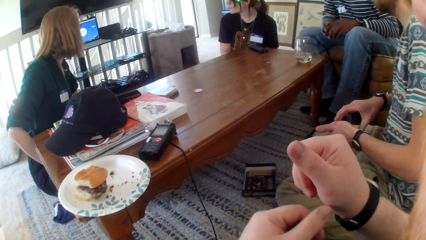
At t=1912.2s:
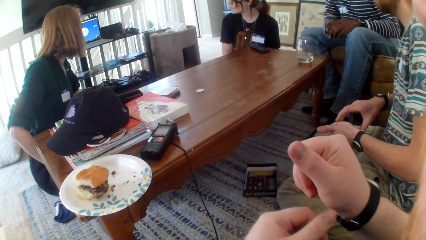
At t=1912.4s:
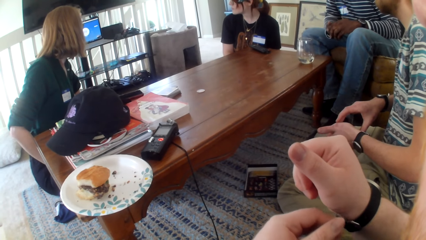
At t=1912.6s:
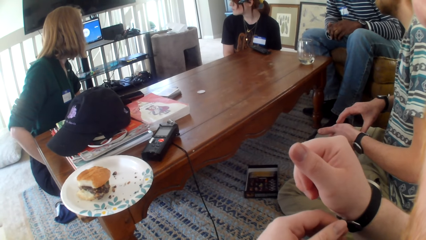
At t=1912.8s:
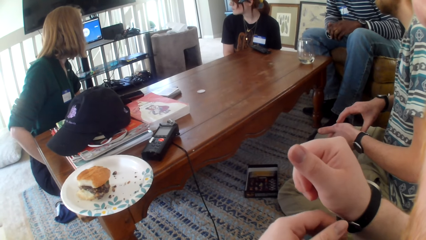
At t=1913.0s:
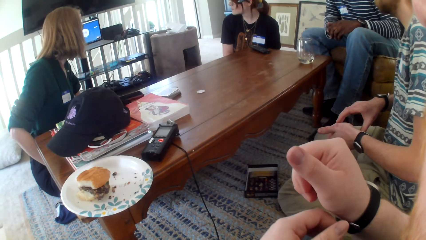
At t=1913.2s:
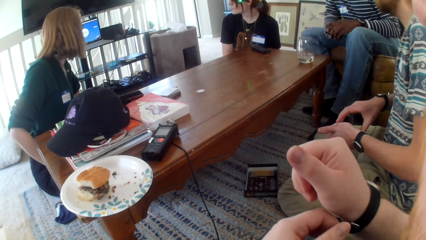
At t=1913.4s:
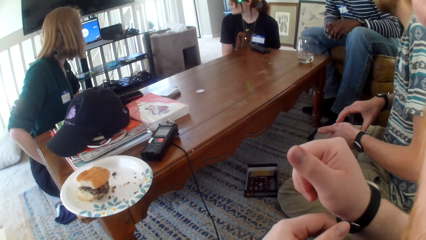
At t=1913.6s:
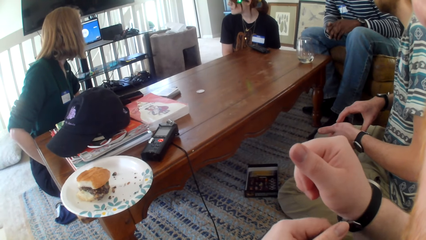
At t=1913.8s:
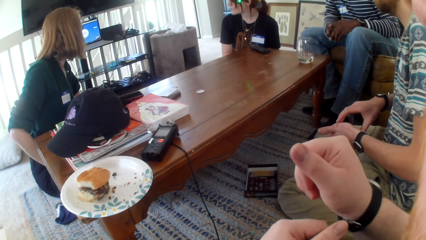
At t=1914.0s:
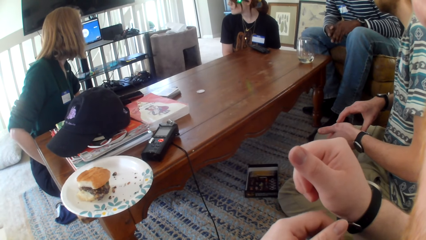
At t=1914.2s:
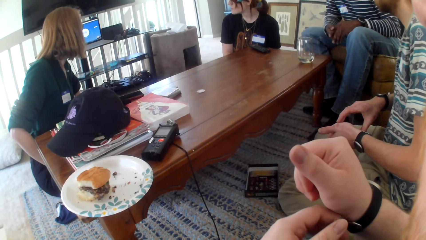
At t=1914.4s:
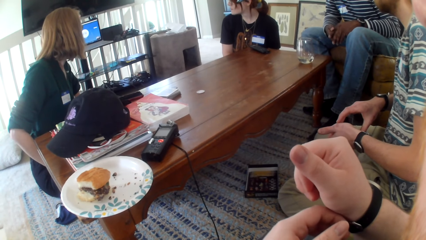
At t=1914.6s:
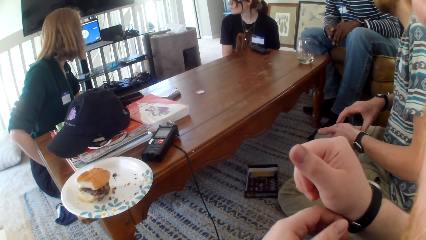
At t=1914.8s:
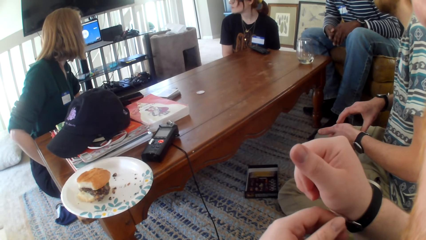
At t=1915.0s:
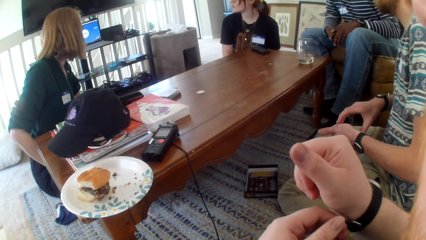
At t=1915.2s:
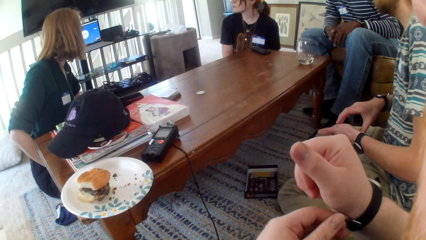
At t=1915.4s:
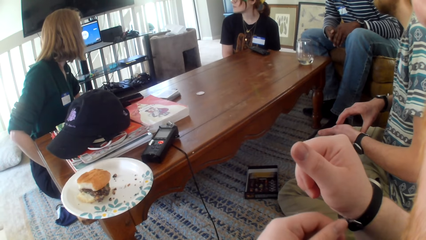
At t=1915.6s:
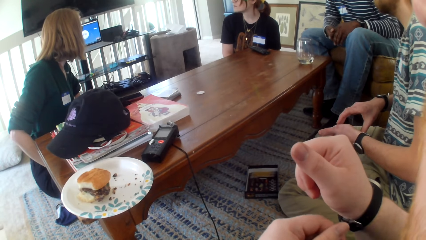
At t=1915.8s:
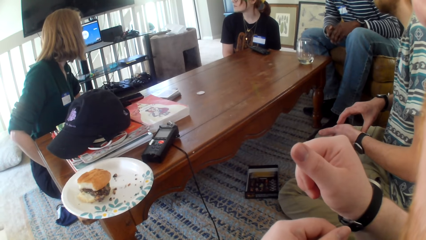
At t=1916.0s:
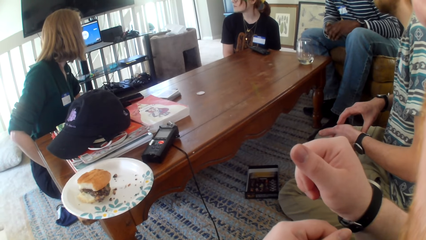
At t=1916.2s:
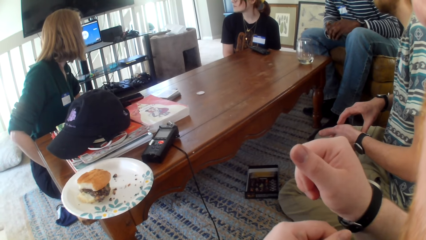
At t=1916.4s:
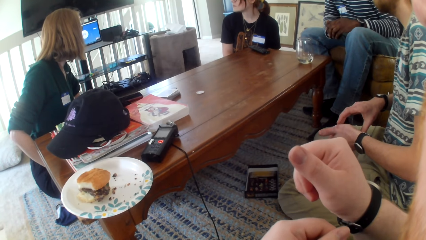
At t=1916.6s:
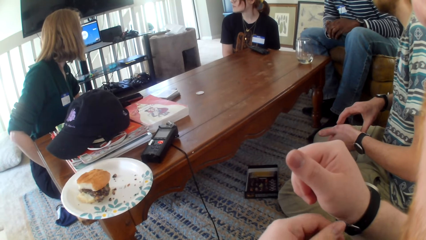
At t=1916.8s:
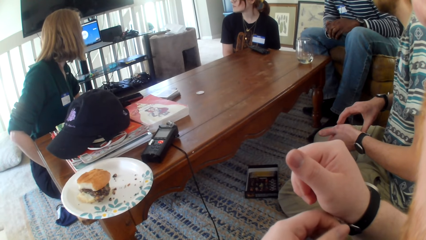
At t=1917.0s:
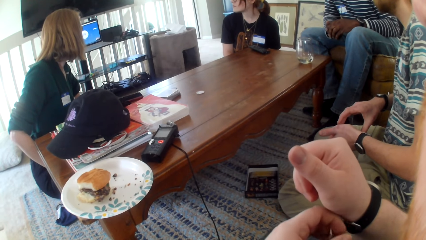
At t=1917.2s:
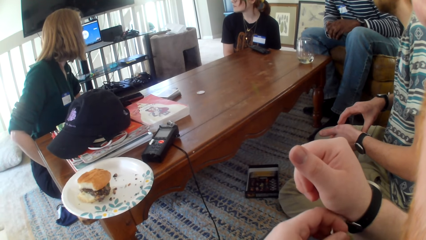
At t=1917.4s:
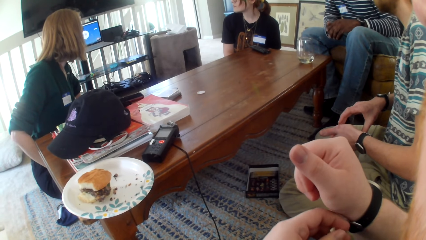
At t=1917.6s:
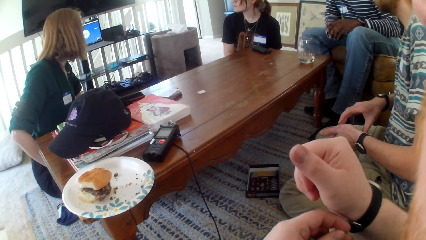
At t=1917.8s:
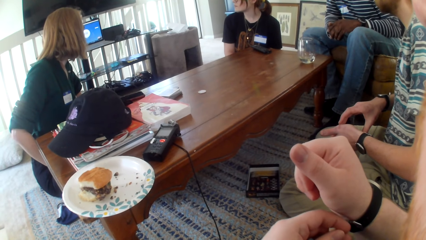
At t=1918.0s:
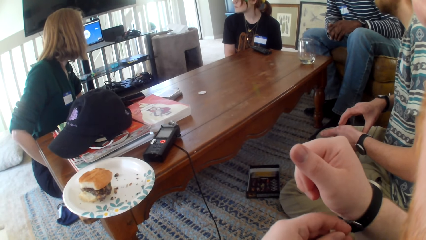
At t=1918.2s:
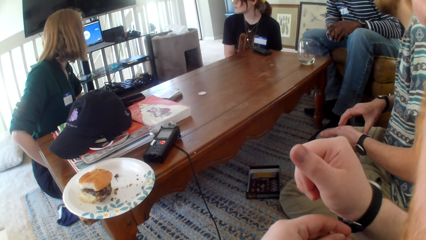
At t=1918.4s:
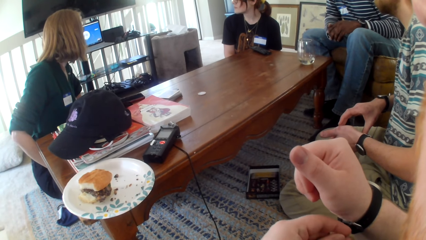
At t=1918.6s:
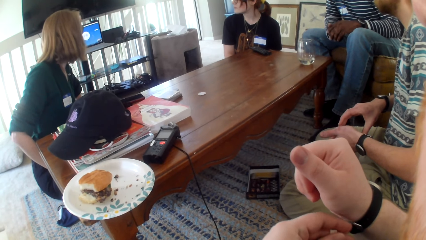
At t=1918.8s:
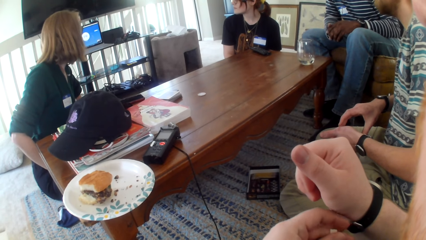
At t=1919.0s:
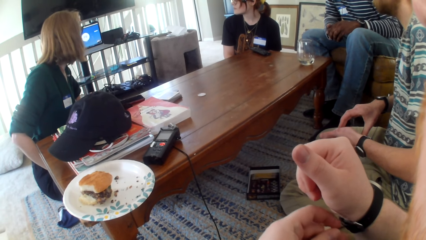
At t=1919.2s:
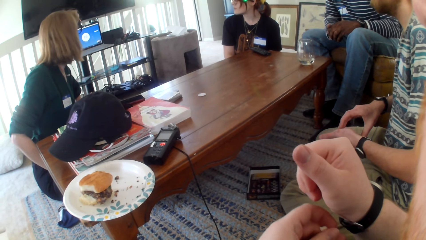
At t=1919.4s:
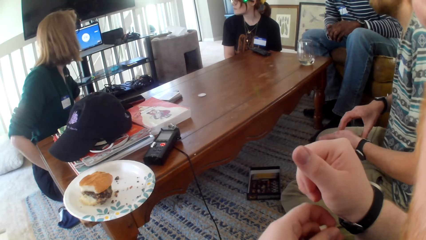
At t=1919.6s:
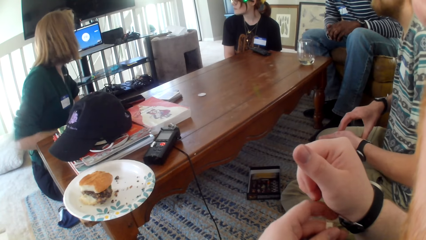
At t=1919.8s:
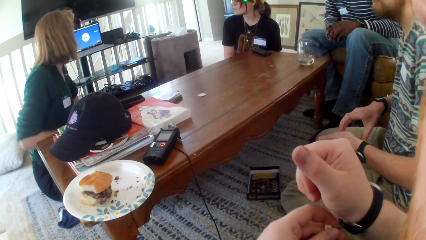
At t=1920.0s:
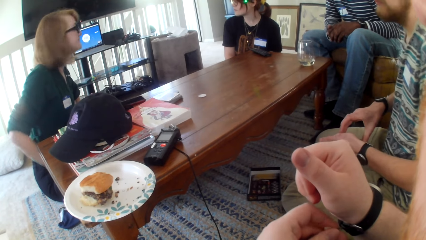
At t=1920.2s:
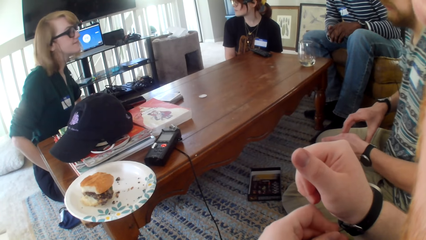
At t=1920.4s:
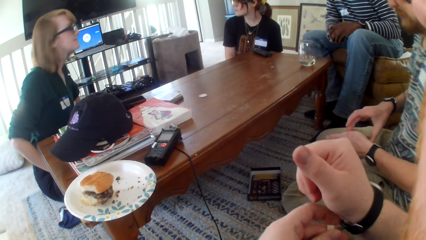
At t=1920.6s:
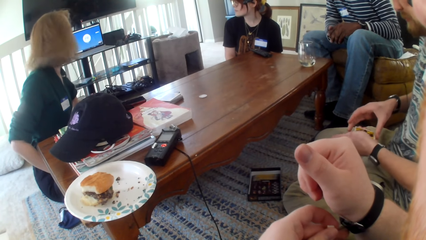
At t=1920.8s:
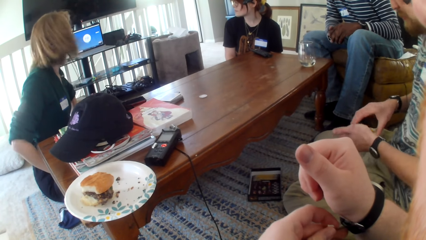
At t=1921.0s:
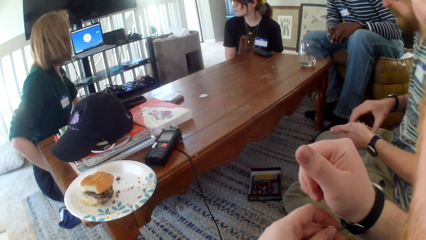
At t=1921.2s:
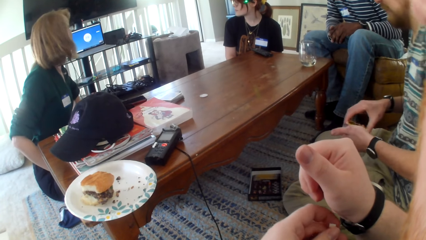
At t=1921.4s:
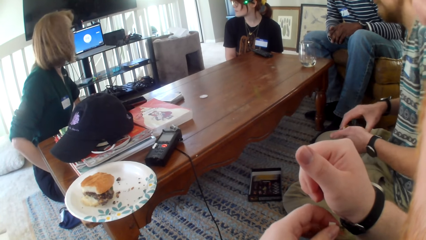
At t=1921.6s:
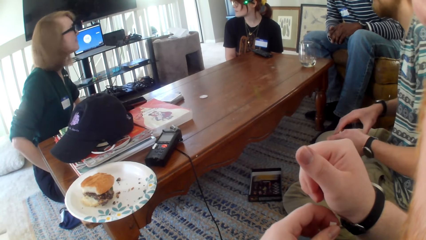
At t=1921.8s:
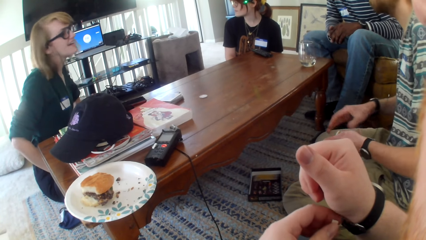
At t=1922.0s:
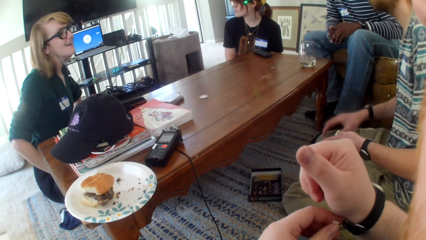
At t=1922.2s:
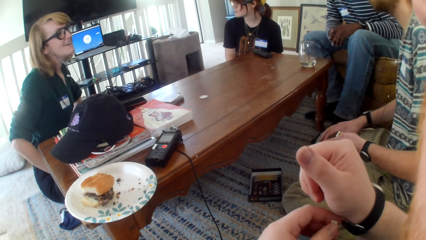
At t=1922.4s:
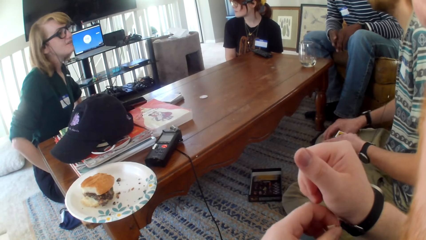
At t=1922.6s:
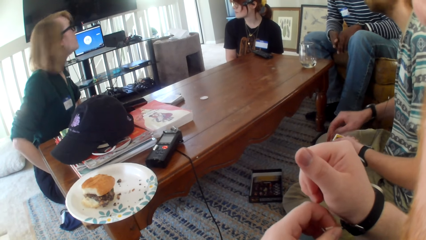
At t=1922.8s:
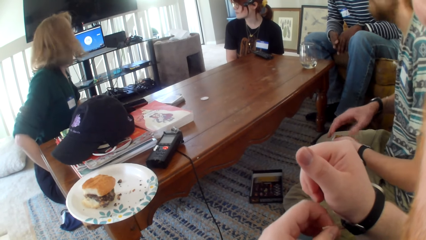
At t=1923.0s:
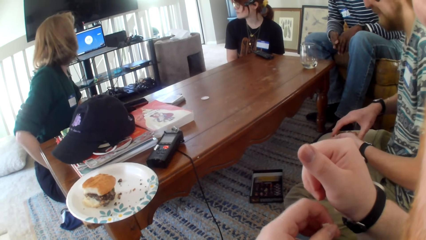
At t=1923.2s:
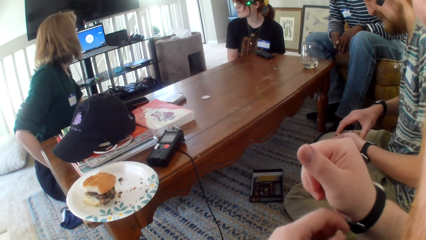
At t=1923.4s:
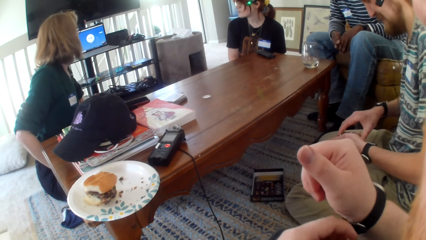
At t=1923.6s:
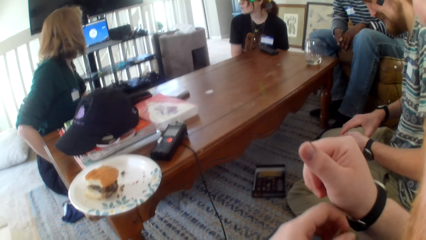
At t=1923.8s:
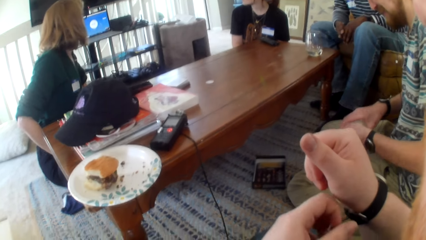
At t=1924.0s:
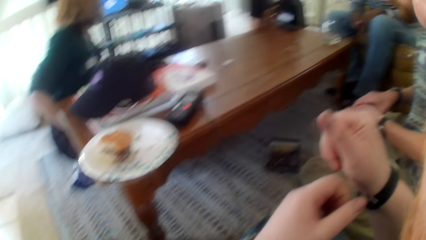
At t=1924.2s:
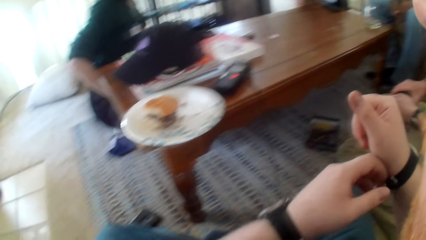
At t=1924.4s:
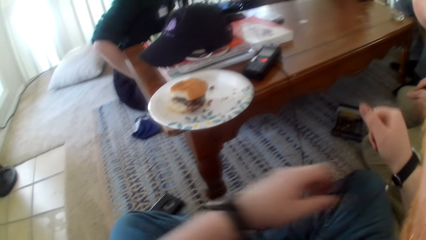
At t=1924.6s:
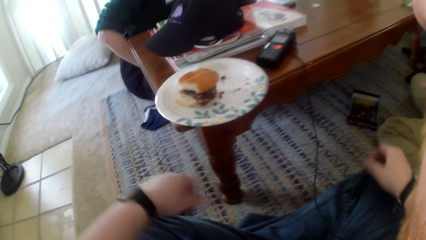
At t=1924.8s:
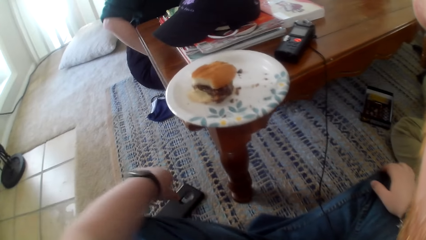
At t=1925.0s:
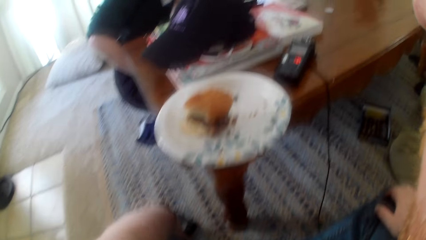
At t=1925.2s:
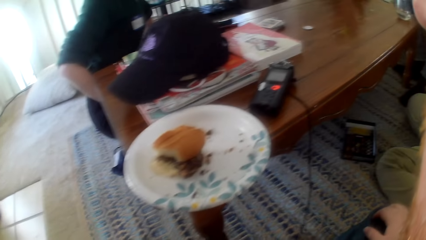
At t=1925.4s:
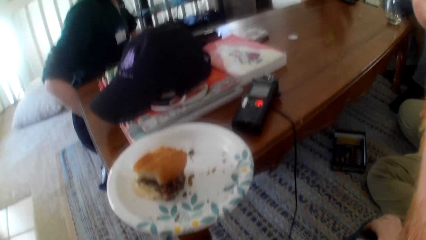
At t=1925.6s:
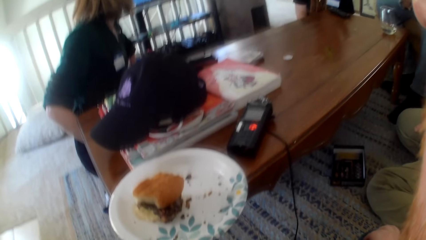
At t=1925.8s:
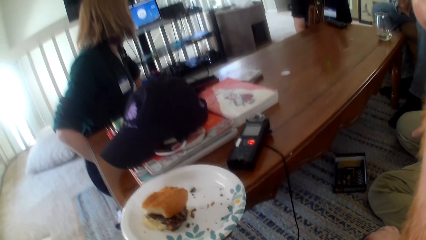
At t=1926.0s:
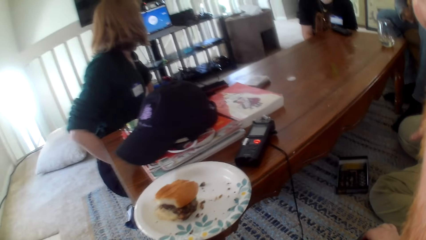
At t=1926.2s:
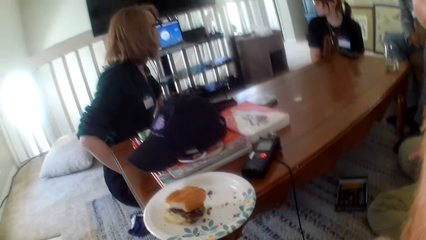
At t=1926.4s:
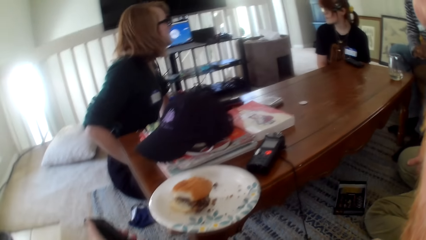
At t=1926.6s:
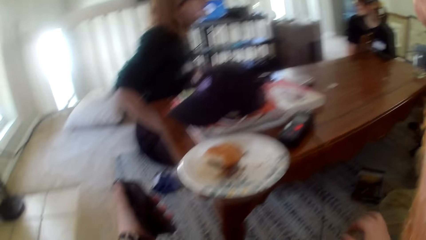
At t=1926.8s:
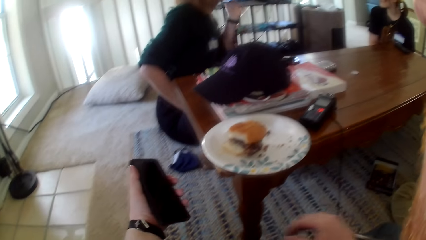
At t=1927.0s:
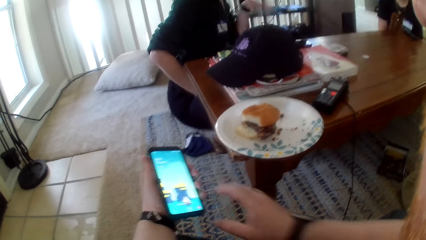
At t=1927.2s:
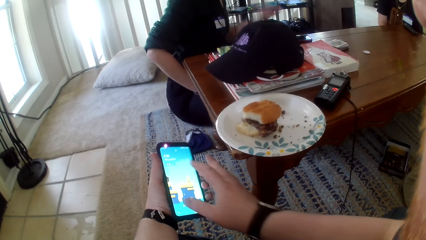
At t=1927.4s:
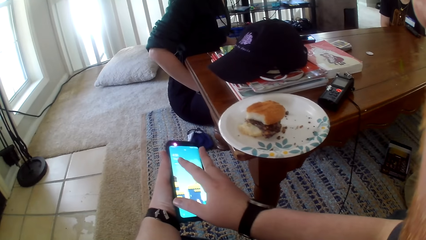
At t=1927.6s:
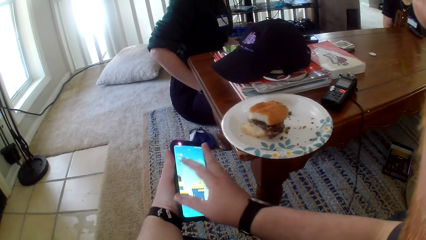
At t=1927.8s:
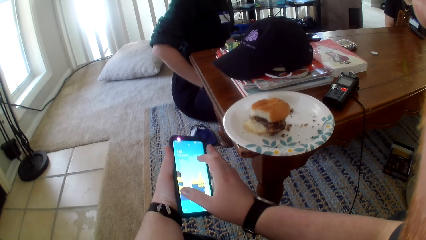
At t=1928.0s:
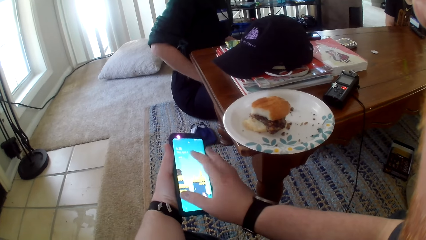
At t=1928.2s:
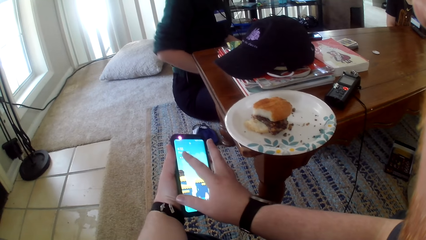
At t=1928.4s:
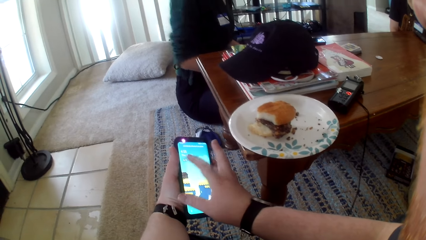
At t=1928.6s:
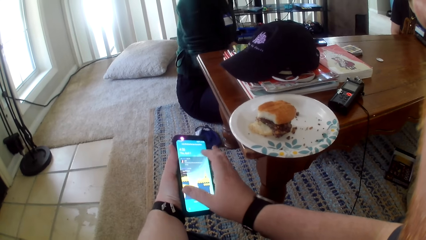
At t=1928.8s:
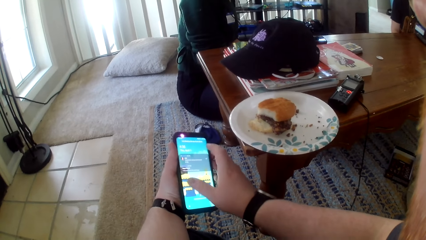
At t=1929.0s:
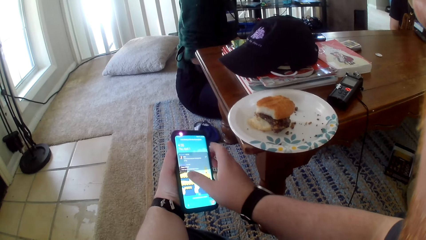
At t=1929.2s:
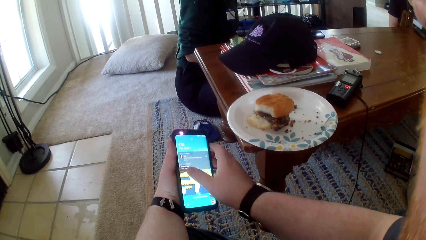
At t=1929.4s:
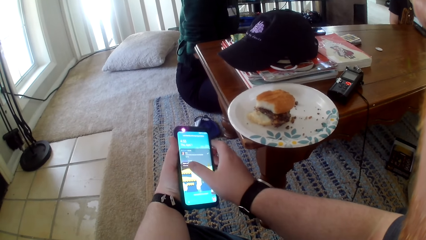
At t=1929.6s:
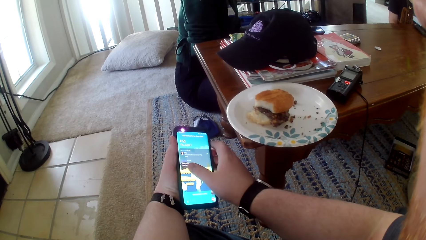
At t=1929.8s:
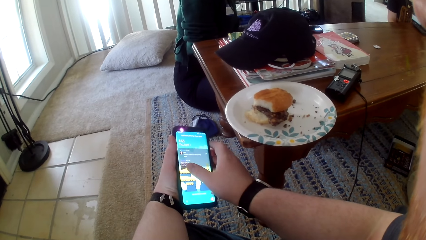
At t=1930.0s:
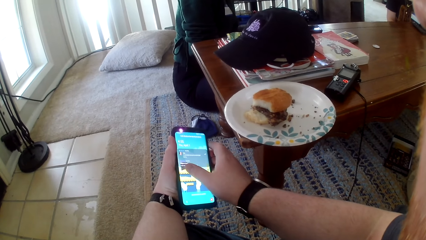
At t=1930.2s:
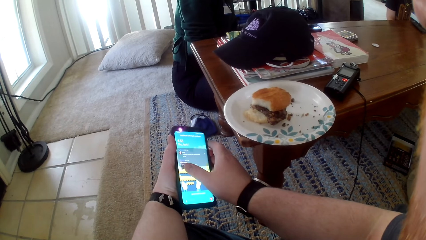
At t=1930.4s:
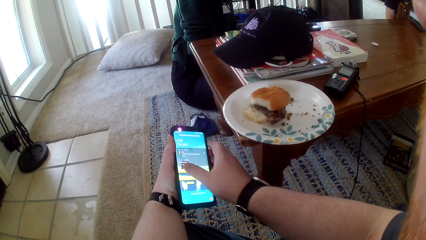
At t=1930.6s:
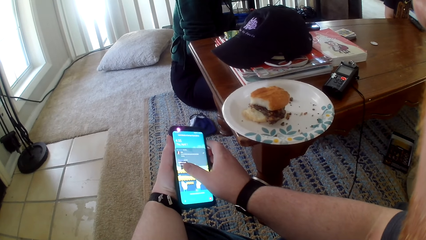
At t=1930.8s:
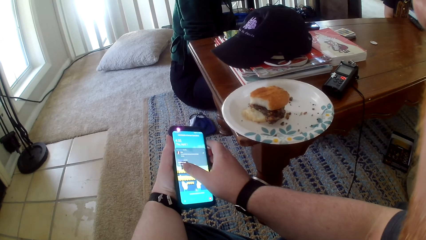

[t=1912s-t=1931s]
A woman talks. The camera wearer moves a hand. They pick up the phone from the floor. They operate the phone.
